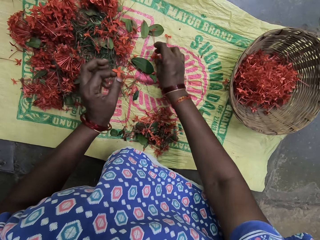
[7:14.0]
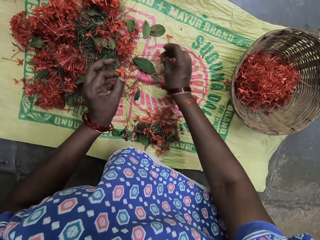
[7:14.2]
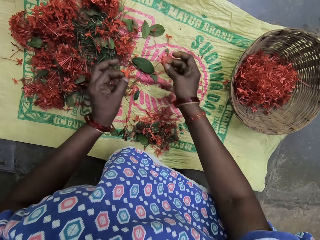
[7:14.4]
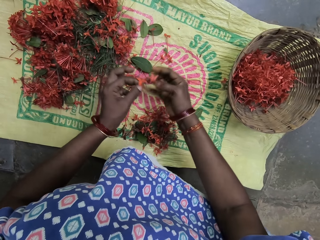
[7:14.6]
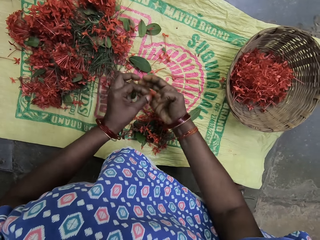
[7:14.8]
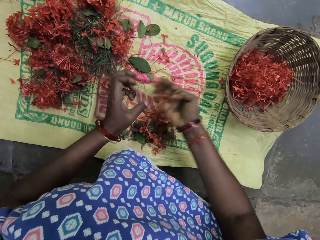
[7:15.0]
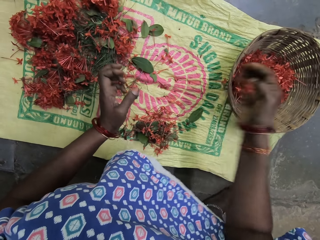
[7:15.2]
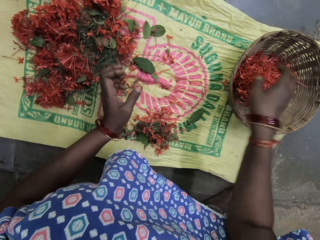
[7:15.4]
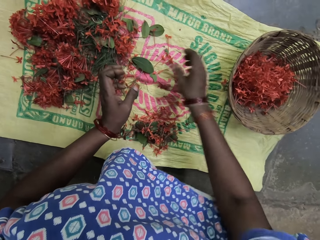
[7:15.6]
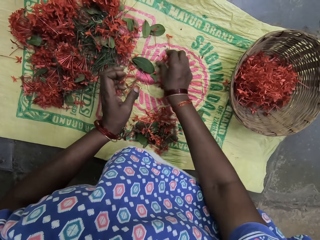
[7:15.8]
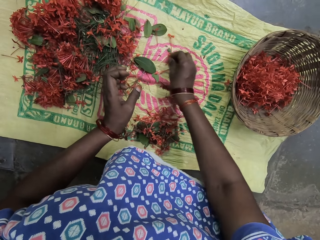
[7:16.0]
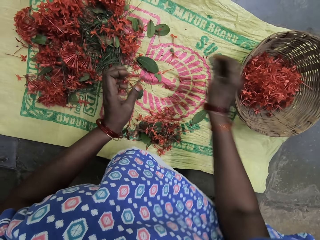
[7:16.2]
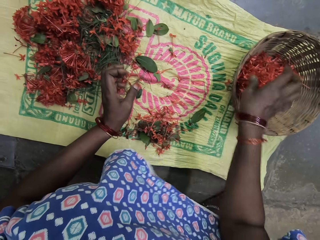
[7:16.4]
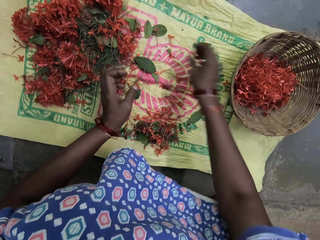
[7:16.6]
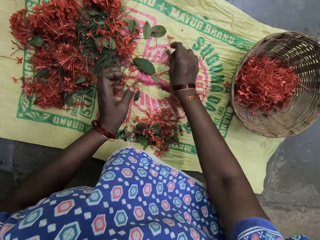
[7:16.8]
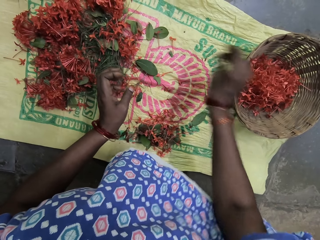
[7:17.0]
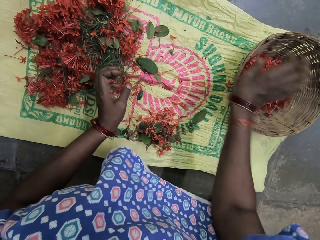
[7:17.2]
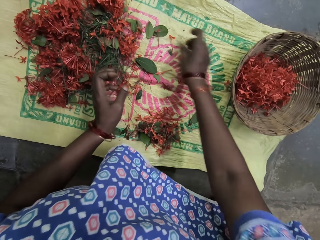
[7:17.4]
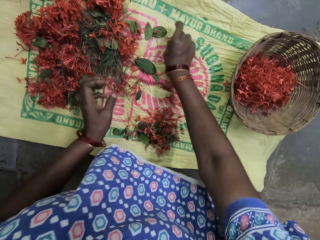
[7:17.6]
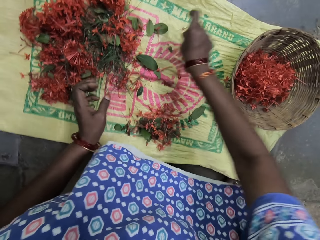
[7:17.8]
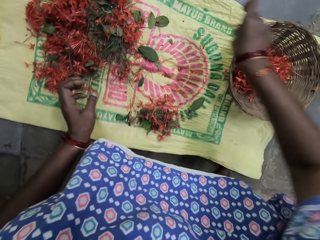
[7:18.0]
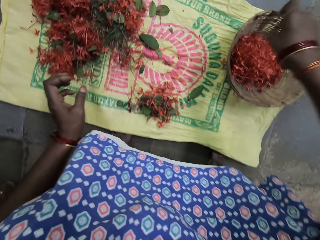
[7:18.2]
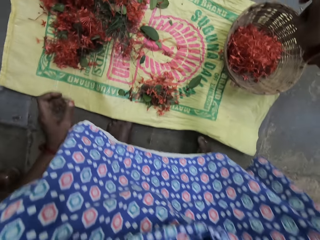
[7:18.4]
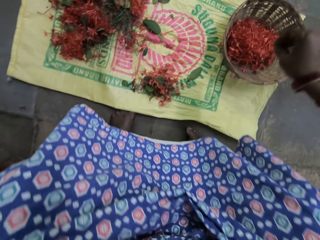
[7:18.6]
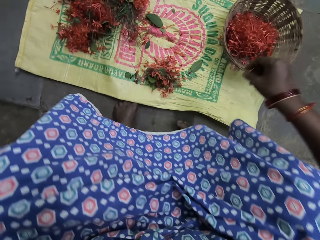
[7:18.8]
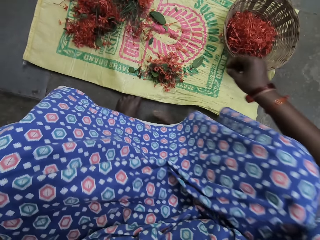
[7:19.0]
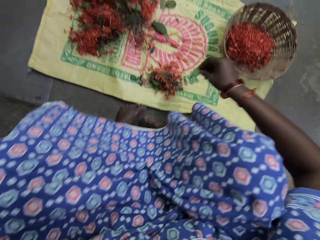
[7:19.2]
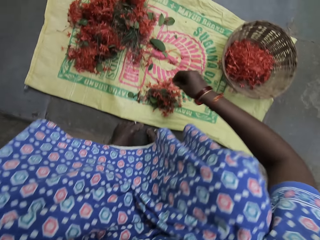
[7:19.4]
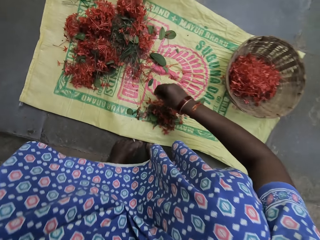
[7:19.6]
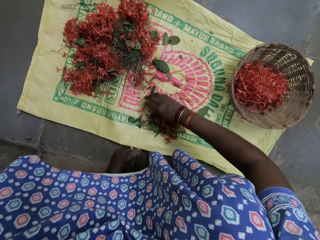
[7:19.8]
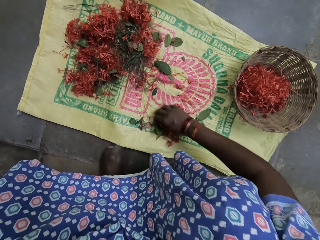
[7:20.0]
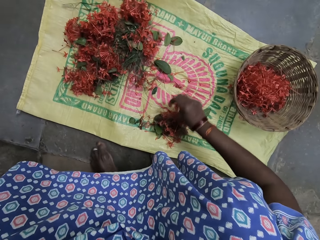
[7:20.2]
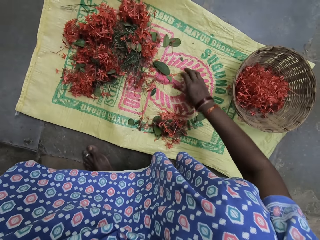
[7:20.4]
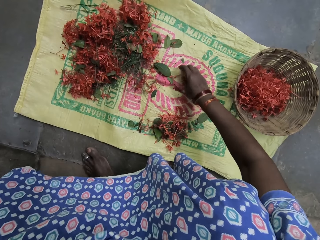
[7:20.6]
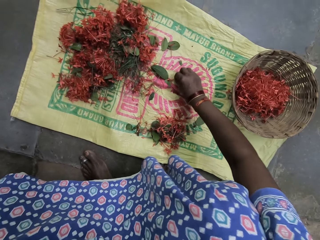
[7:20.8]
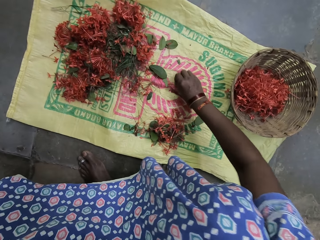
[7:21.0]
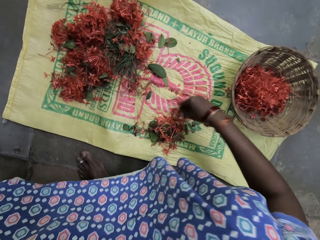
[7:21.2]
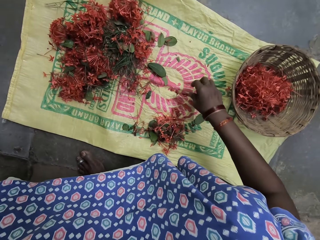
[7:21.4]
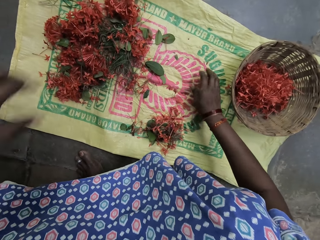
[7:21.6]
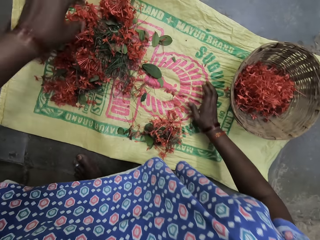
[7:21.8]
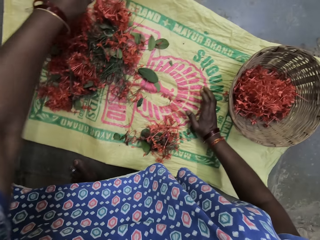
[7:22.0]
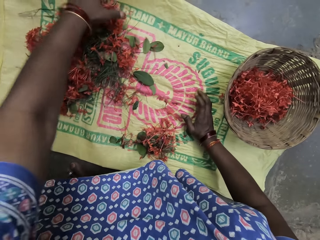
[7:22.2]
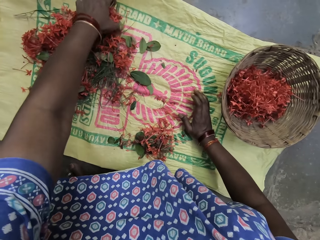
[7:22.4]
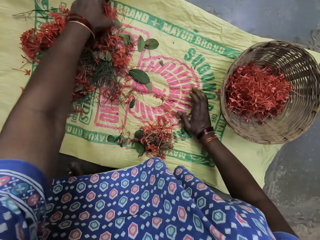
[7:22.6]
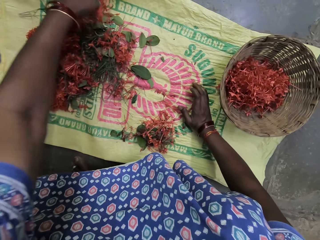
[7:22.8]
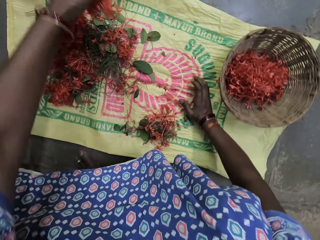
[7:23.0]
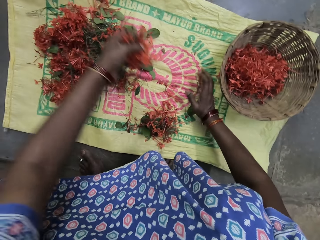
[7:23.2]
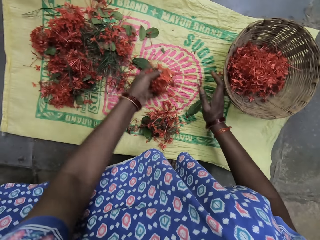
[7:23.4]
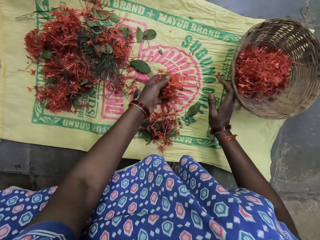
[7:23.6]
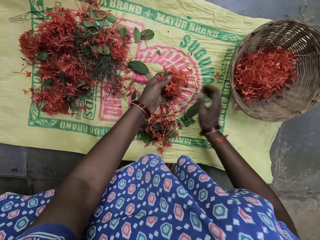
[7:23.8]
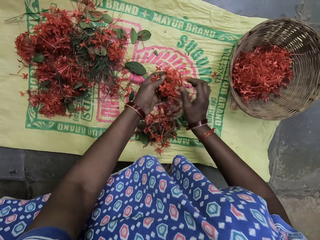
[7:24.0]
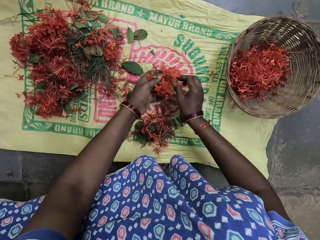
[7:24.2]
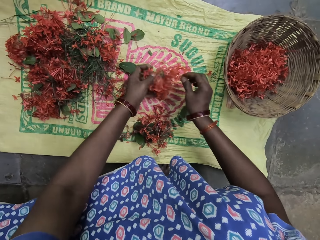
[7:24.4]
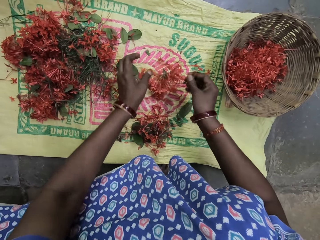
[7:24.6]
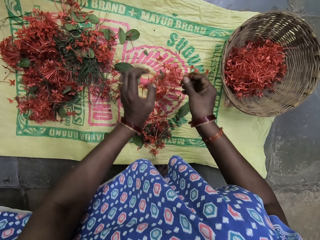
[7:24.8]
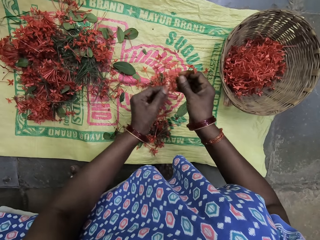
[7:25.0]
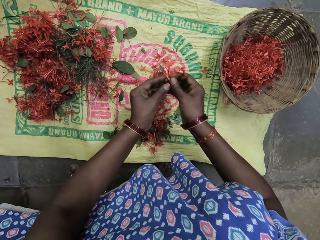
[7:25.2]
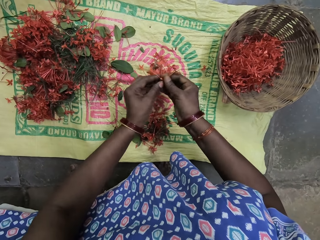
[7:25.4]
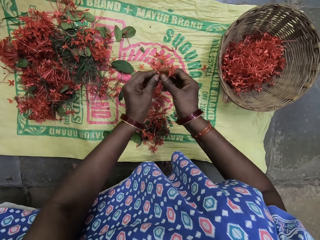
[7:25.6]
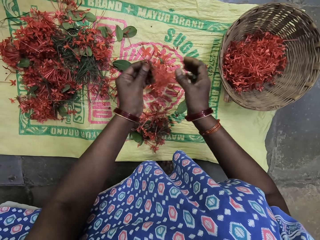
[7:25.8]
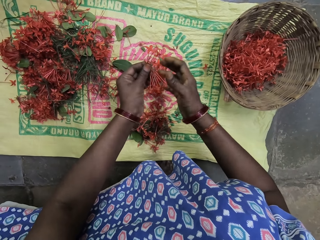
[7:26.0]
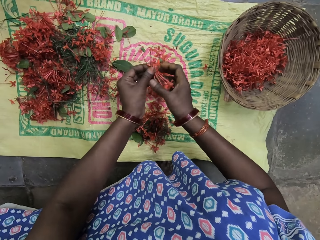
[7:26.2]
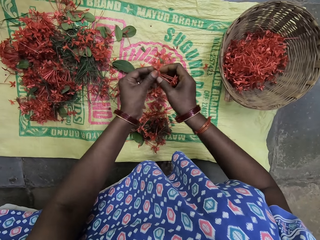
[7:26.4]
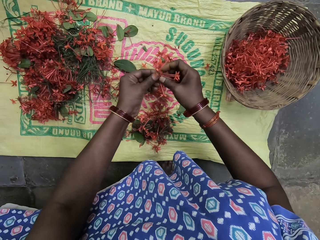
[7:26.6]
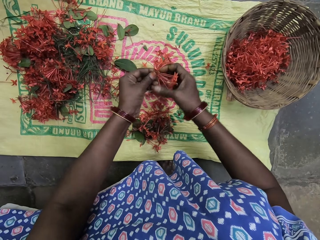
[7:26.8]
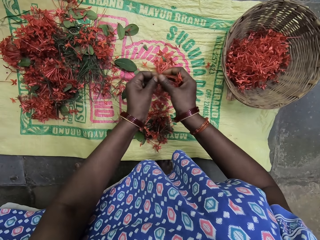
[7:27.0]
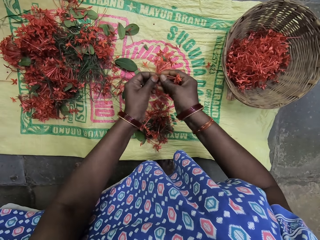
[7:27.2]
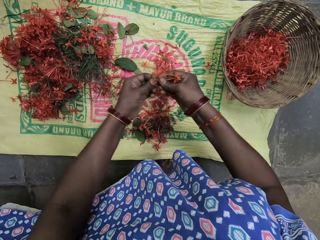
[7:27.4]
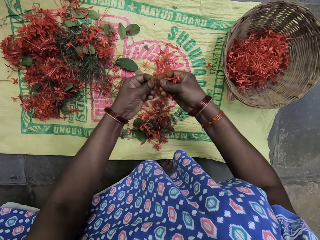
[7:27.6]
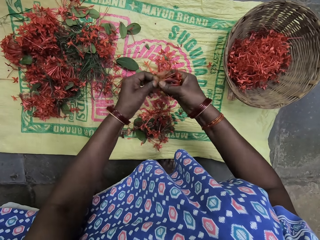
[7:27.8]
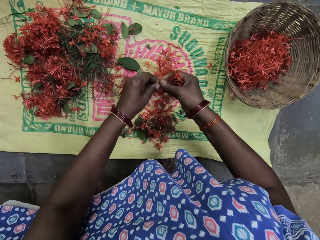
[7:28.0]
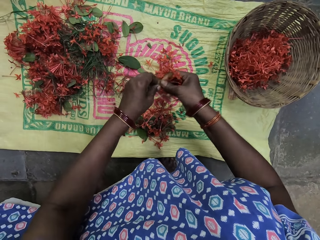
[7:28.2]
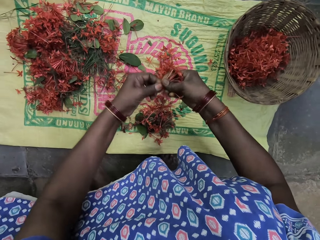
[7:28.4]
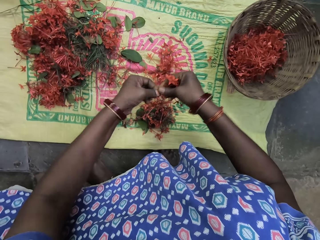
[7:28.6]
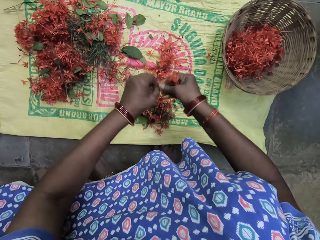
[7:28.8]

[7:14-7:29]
The camera wearer picks a flower with the left hand. He switches the flower to the other hand and picks a flower with the right hand. He puts the flowers in a basket. He picks a flower and puts the flower in the basket. He picks a flower and puts the flower in the basket. He picks a flower and puts the flower in the basket. He picks flowers, moves a bit, and moves the flower with the right hand. He supports his hand on the sack and picks flowers. He moves the flower with the left hand. He pushes the basket aside with the right hand. He picks flowers and drops the flowers on the sack. He moves the flower with both hands, holds the flowers with both hands, pulls his hand off the flower, and breaks the flower branch.

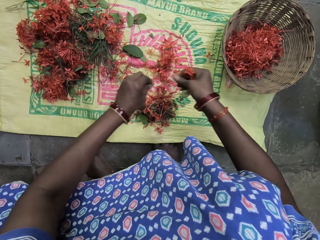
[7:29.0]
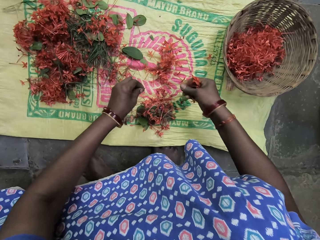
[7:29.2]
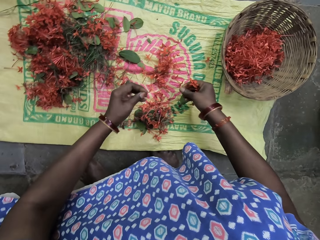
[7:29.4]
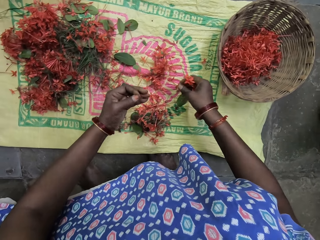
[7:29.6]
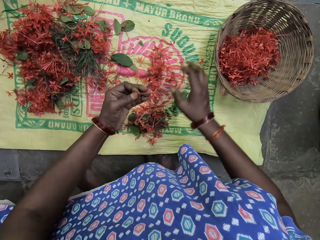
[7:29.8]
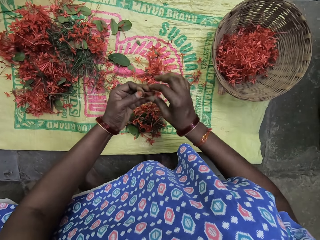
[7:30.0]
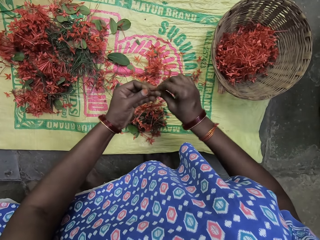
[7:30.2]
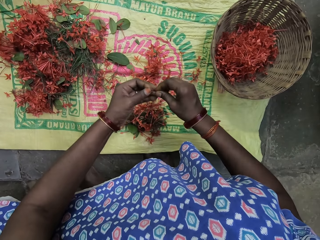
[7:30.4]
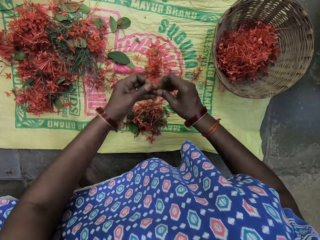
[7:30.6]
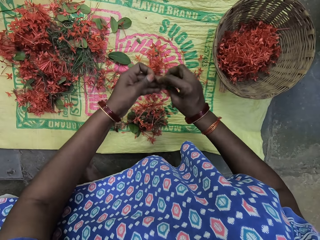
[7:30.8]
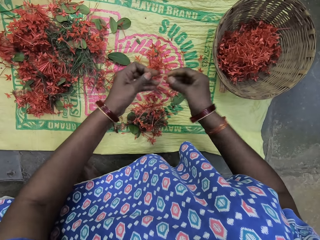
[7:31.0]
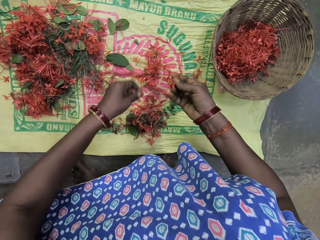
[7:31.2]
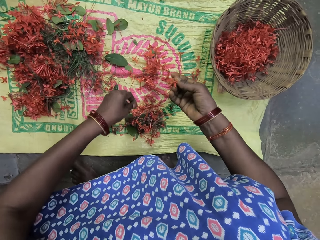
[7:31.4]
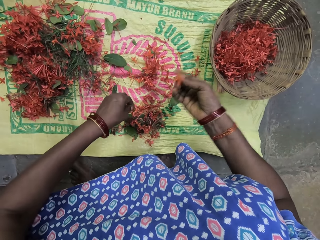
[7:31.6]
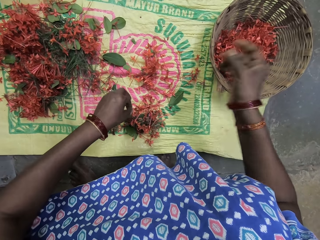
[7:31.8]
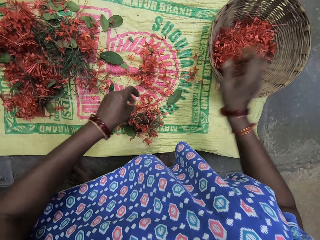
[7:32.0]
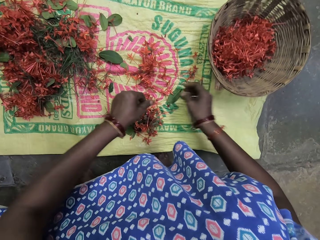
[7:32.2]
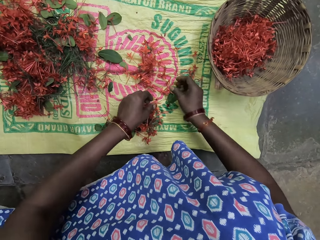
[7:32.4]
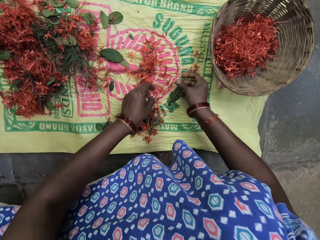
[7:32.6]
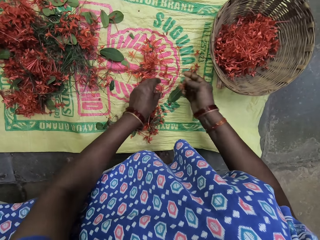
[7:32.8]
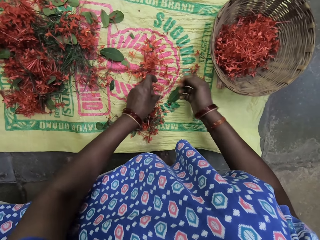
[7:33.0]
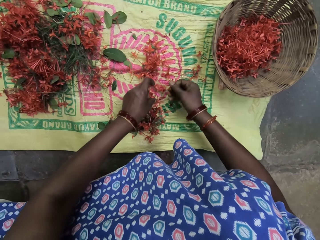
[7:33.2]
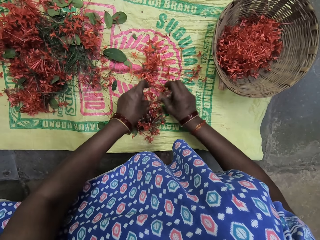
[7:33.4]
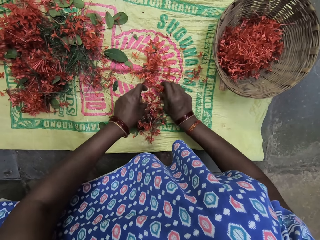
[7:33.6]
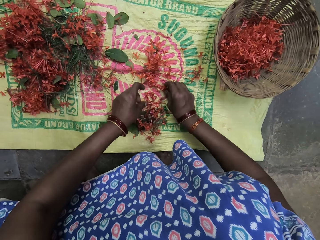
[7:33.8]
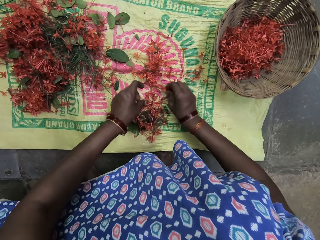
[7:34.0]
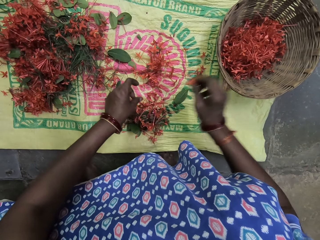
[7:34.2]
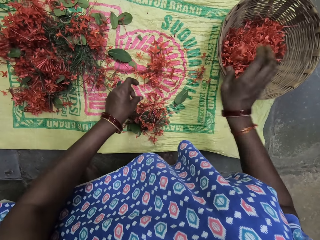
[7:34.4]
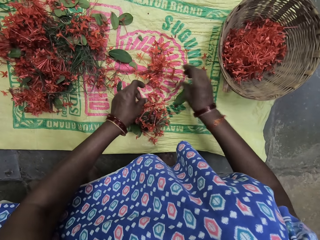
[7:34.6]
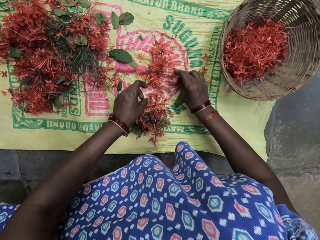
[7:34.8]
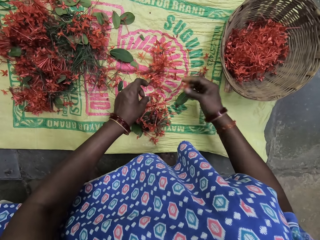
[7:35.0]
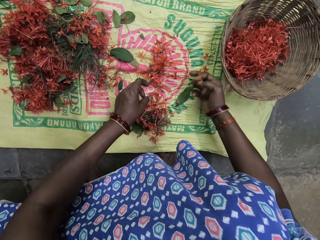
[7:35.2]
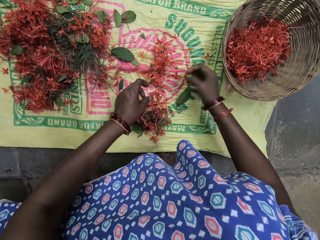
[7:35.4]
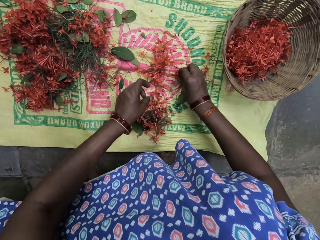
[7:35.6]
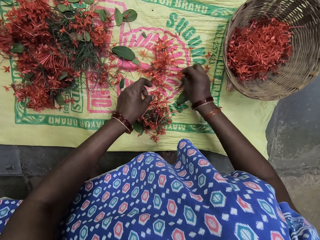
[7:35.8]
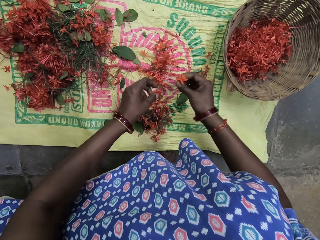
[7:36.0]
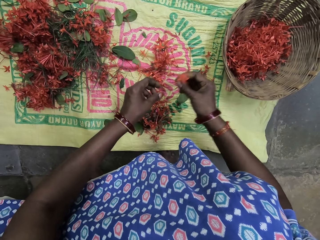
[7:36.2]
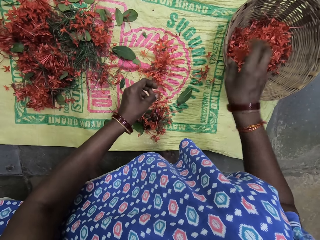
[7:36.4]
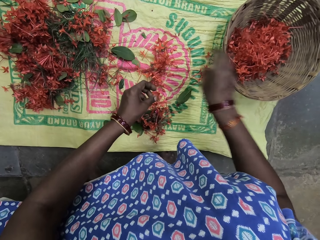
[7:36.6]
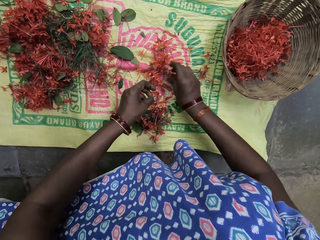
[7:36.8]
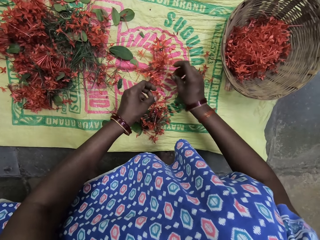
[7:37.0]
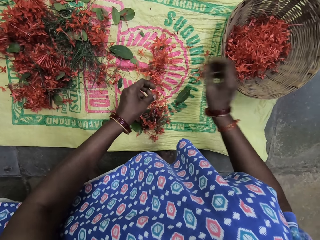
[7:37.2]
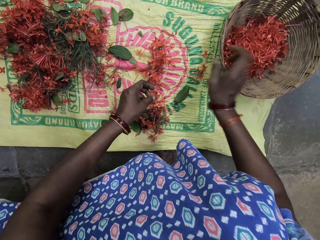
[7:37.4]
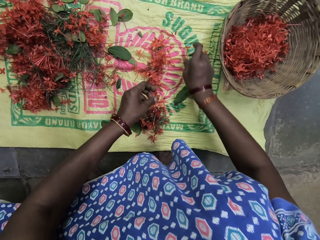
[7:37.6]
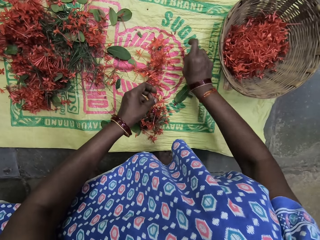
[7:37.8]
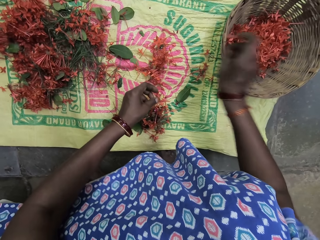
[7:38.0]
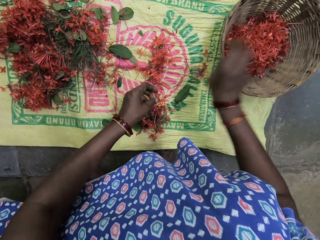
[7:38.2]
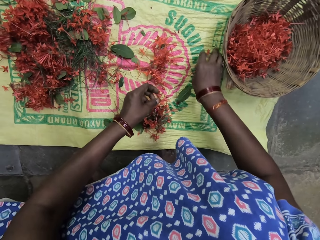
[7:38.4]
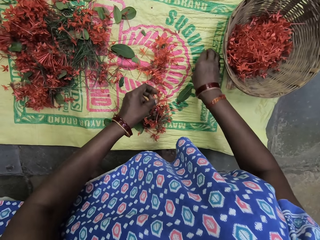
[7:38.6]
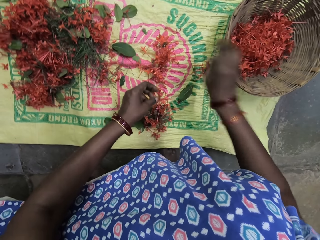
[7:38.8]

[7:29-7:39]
The camera wearer cuts the flower with both hands. They put the flowers on the sack. They switch the flower to the other hand and drop the flower with the right hand. They put the branch on the sack. They put the flowers in a basket. They pick flowers and put the flowers in the basket. They pick flowers and put the flowers in the basket. They pick flowers and put the flowers in the basket. They pick flowers and put the flowers in the basket. They pick flowers.
